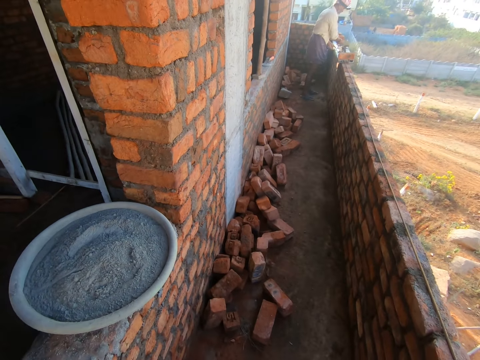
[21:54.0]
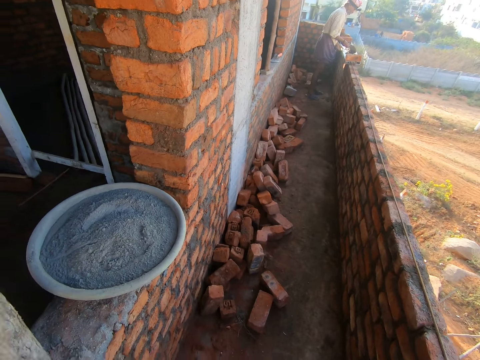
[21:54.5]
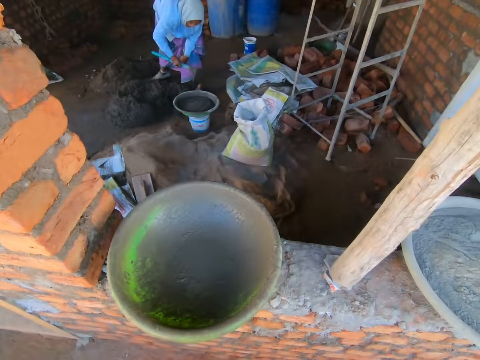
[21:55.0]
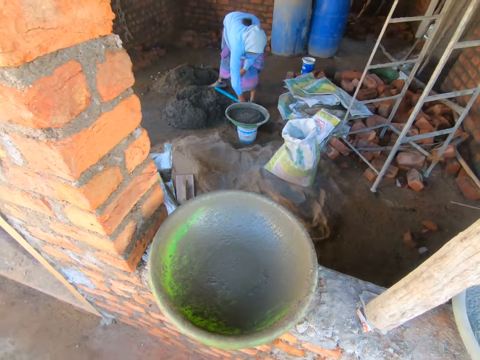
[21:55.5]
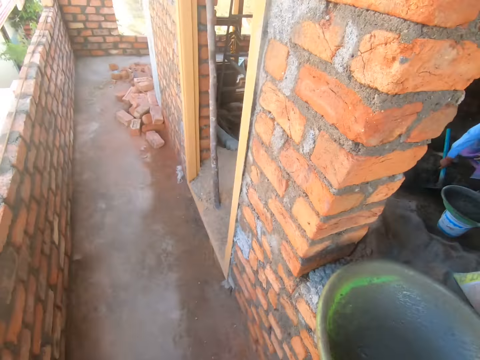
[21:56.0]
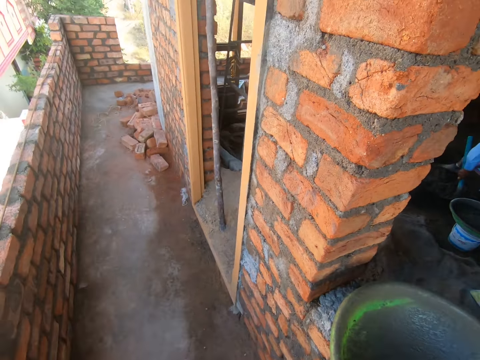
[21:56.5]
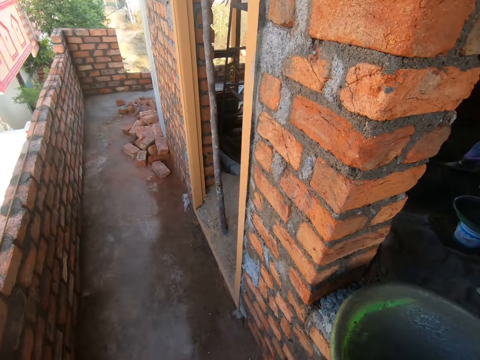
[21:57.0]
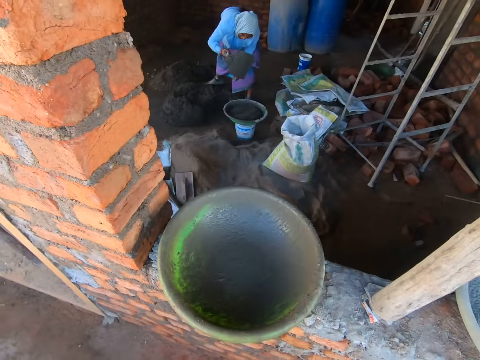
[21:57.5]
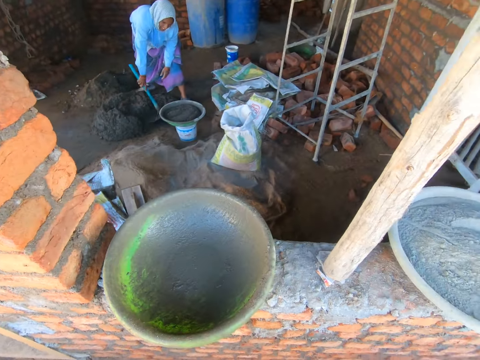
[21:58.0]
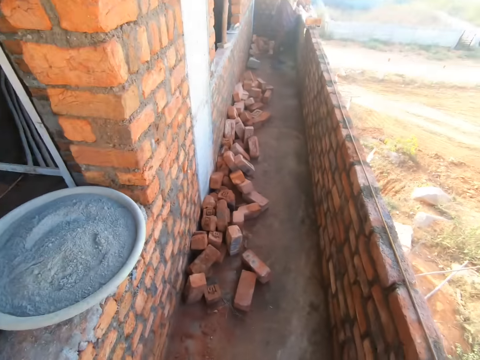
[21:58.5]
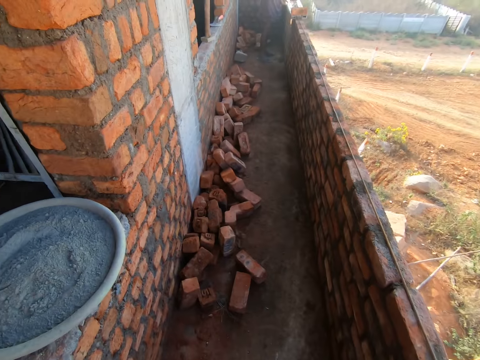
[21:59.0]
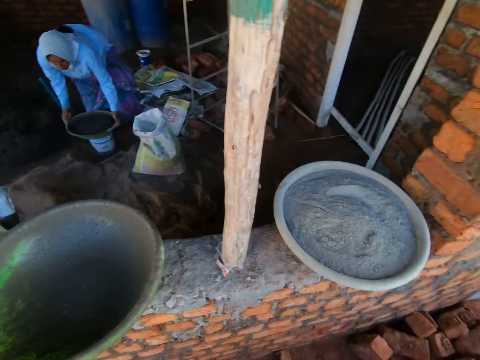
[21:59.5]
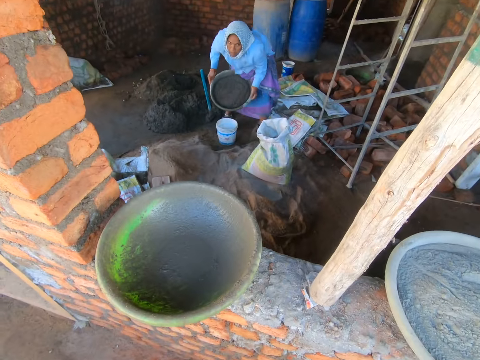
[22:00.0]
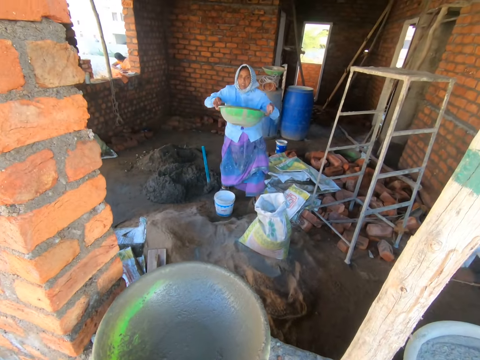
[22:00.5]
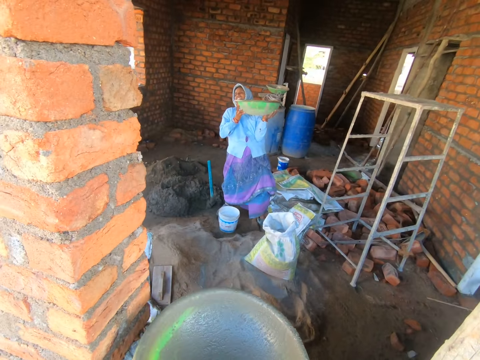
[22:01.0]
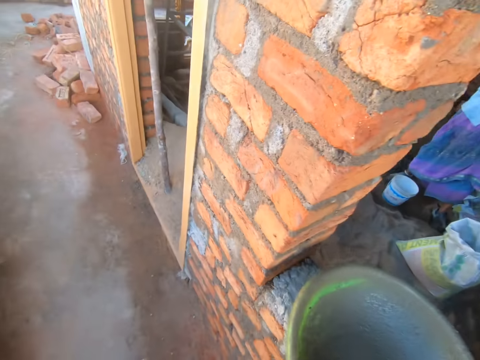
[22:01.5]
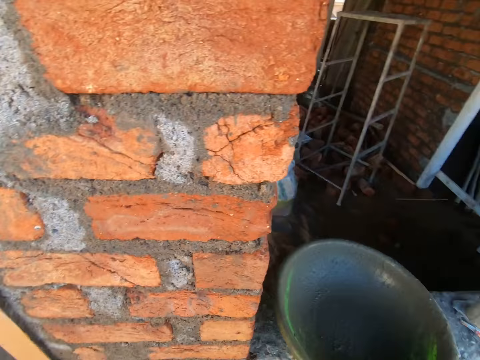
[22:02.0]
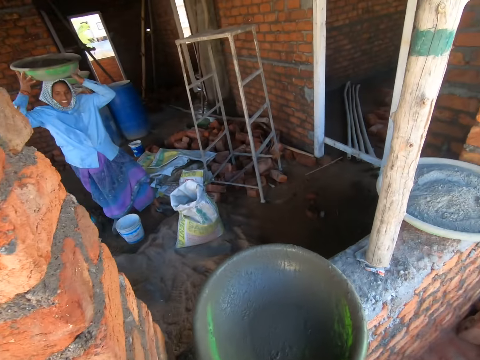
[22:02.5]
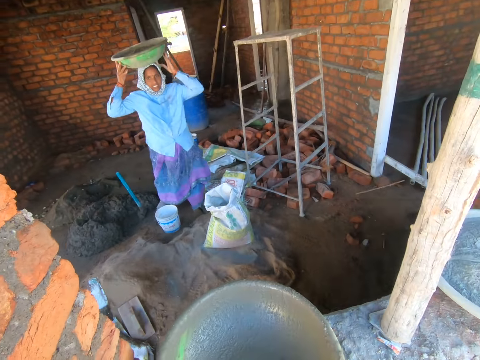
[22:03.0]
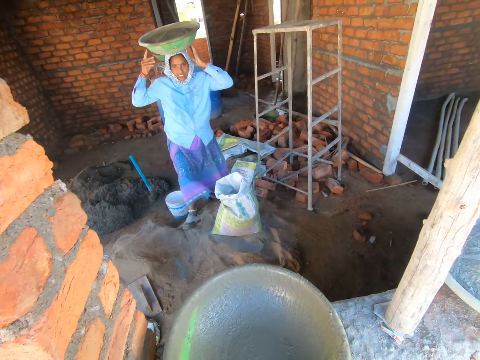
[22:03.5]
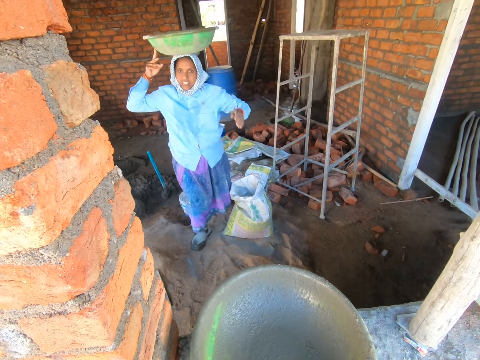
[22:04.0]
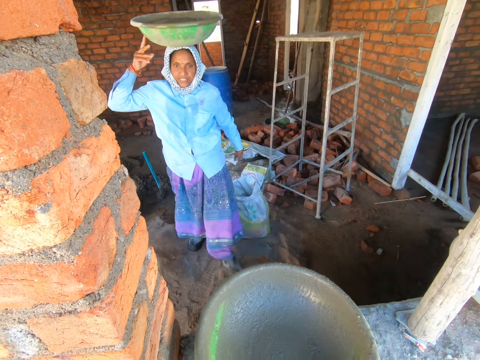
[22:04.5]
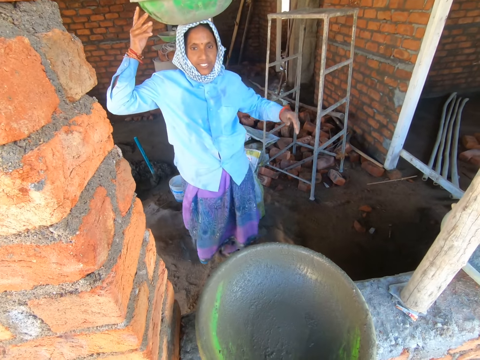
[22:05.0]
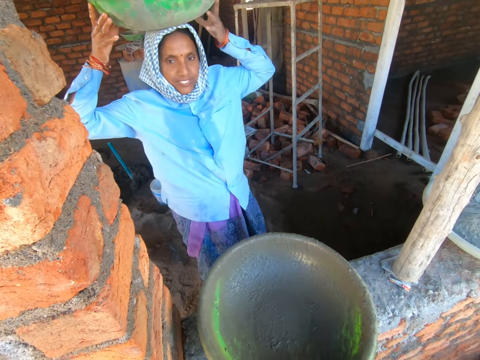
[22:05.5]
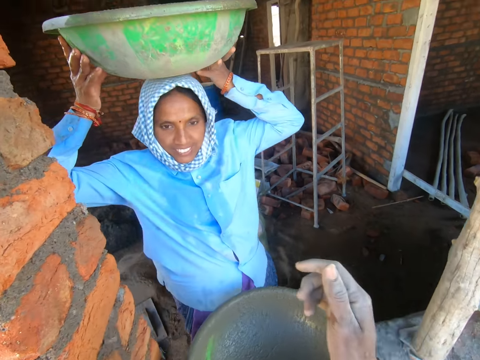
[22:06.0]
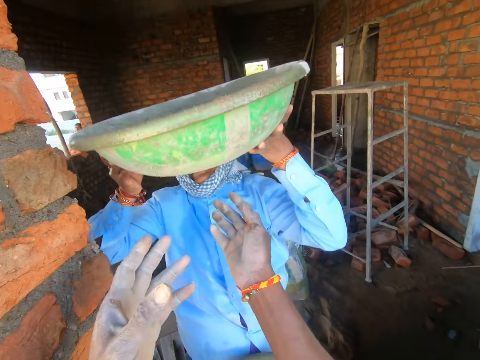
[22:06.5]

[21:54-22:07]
A lady lifts the basin. The camera wearer looks around the construction site. The lady carries the basin with concrete.

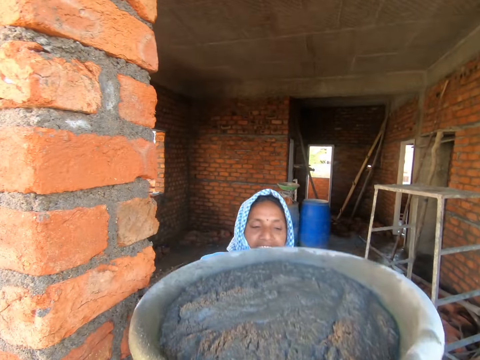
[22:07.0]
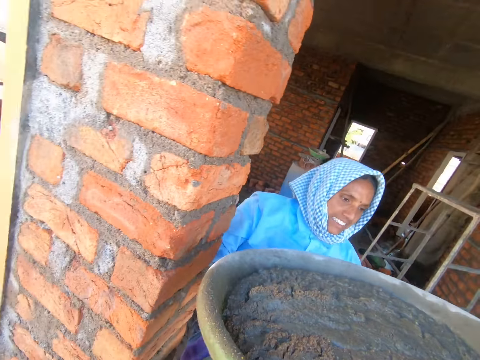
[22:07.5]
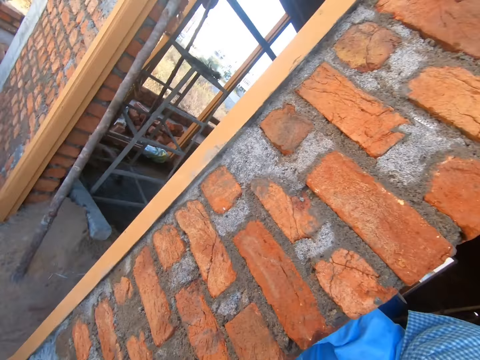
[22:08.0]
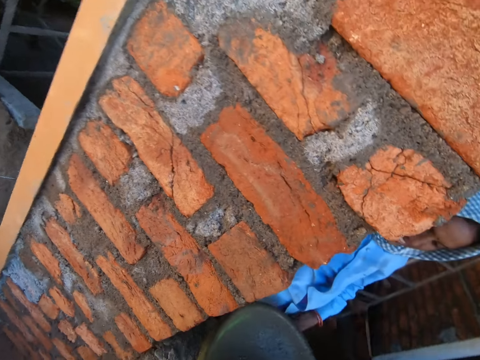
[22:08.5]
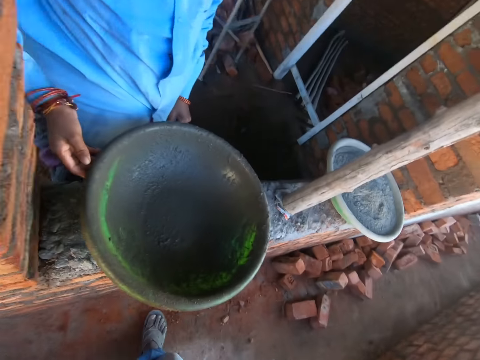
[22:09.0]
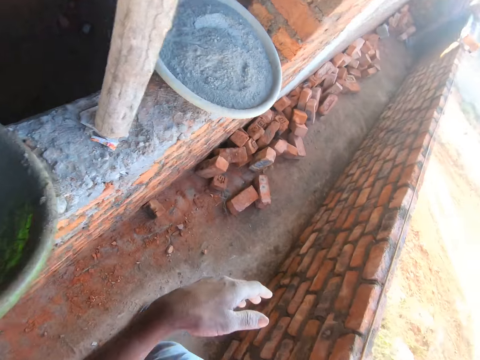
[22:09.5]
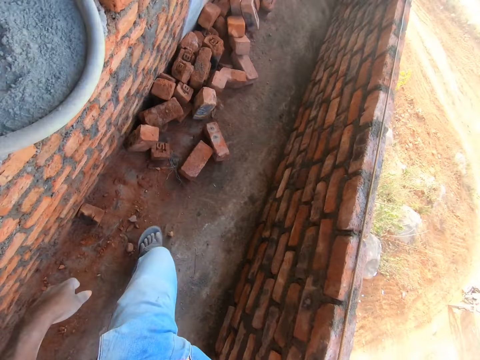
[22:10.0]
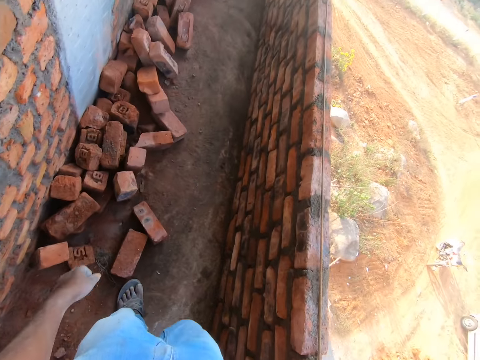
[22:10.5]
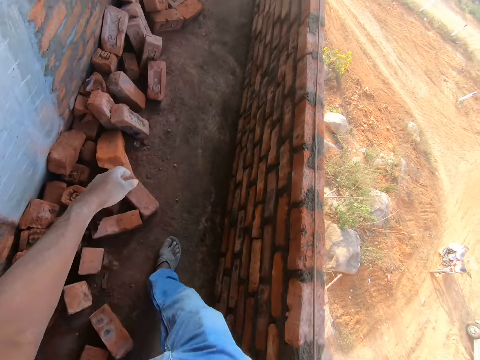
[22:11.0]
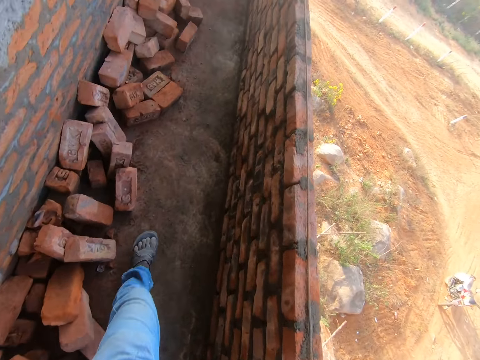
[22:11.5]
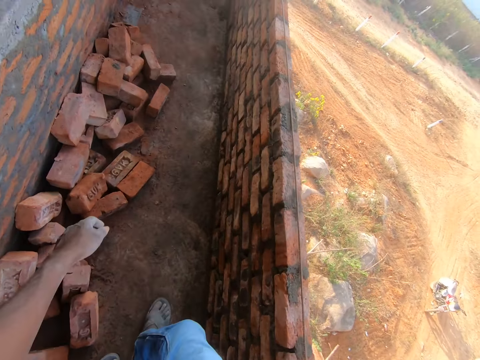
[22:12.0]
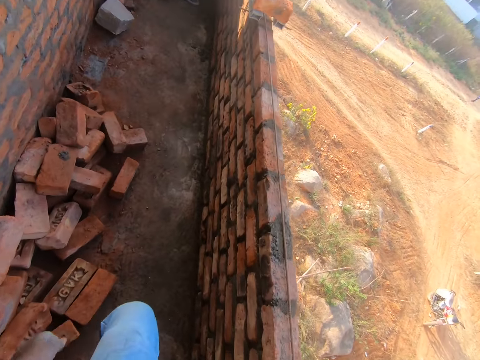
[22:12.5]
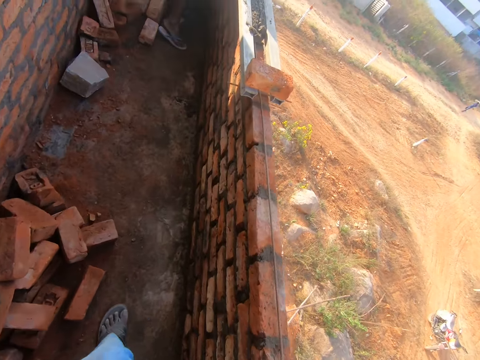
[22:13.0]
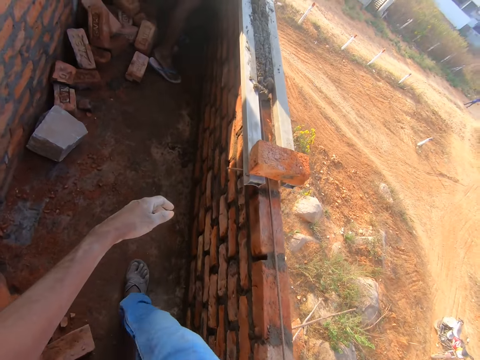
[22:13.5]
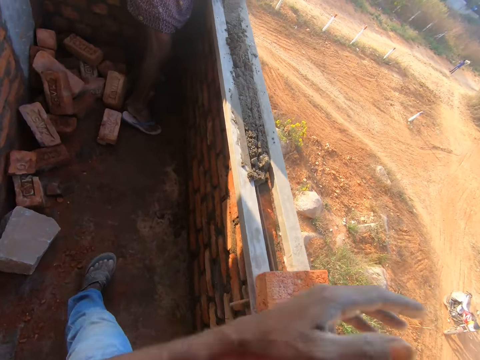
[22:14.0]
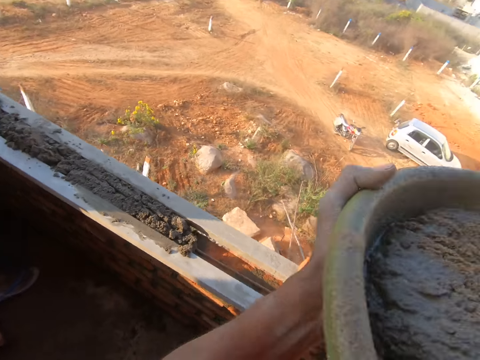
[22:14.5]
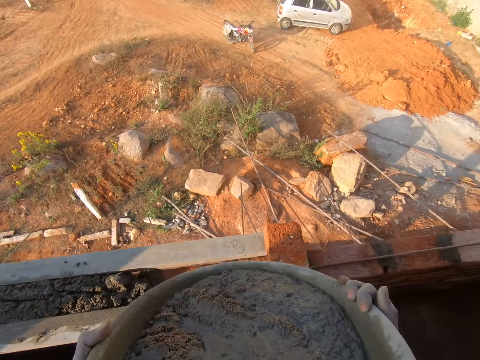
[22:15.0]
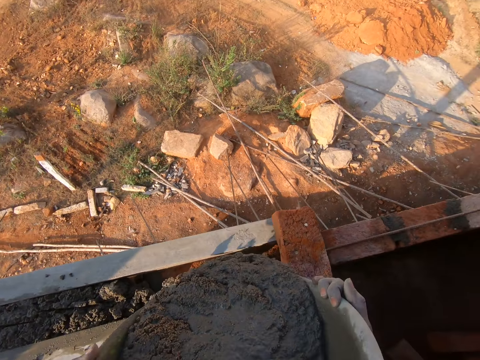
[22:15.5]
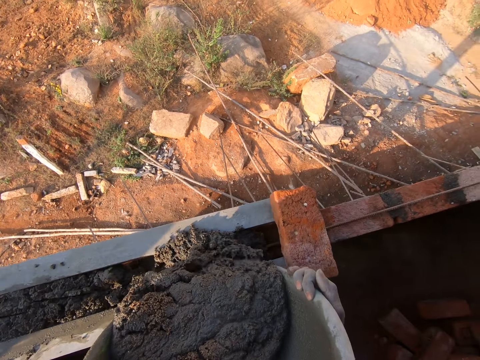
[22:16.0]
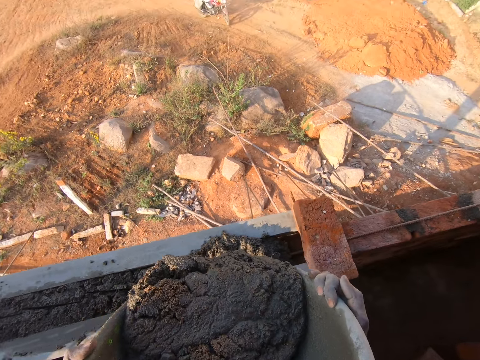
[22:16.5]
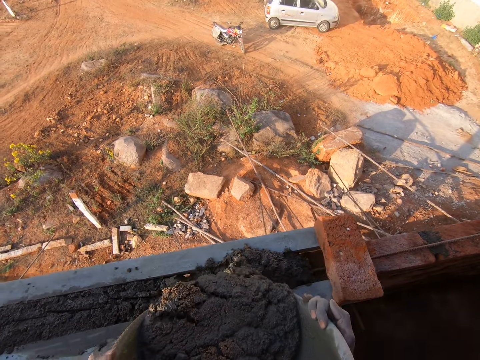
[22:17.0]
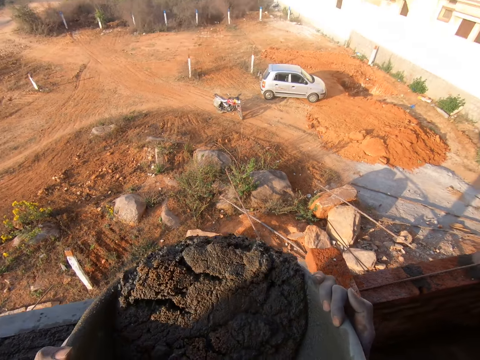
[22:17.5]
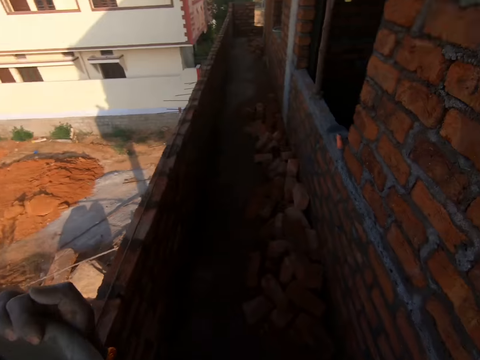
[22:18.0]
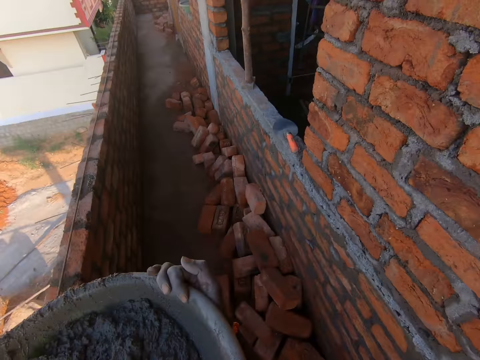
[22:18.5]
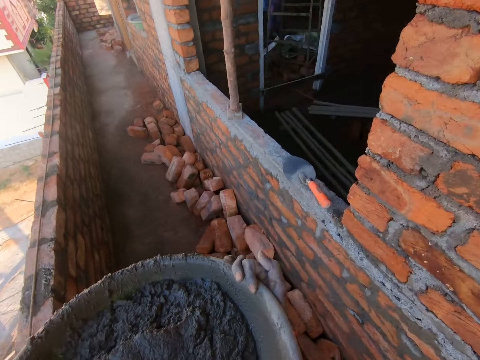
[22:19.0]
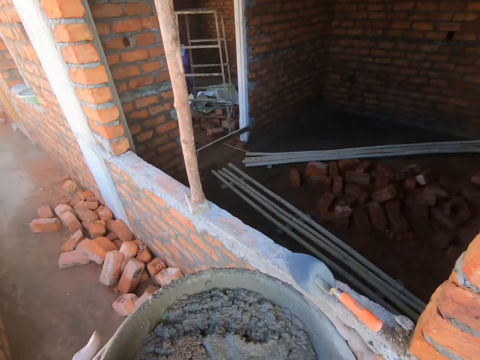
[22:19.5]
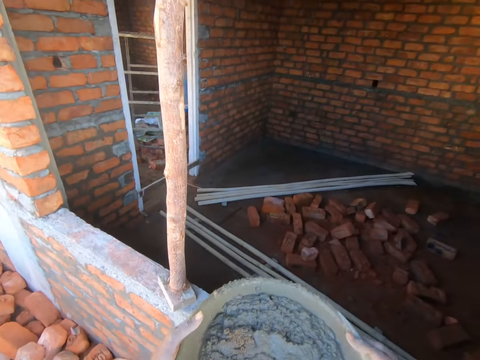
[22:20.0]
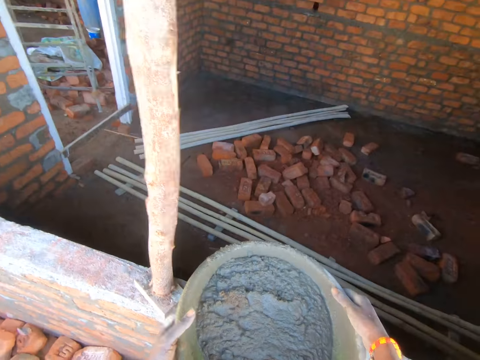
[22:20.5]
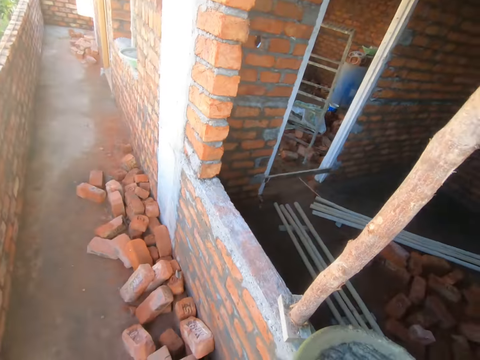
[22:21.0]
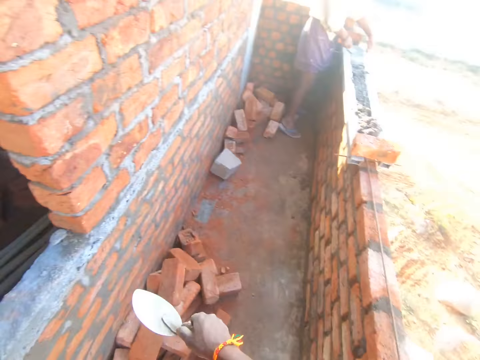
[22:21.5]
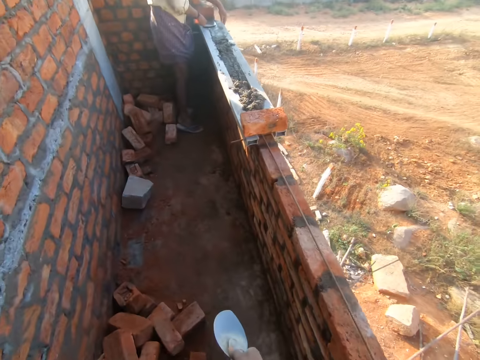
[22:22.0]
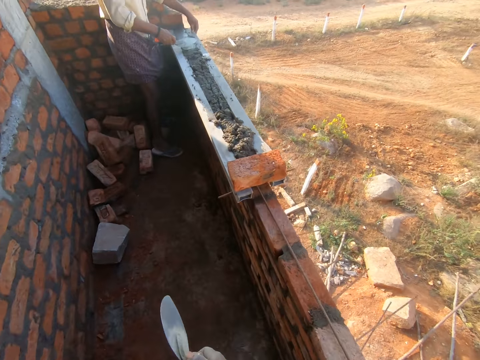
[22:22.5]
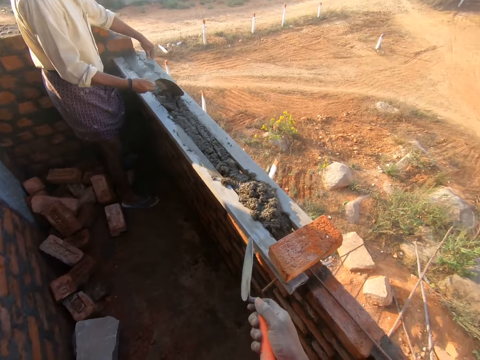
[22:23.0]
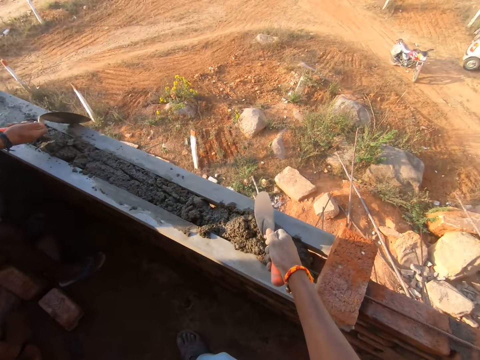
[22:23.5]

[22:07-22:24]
The camera wearer picks up a basin of cement from a woman. They carry the basin with concrete and walk around the construction site. They pour the concrete on the wall. They move around the building. They carry the basin with concrete. They place the basin on the window. They drop the basin of cement. They pick up a plaster. They walk around the construction site.
